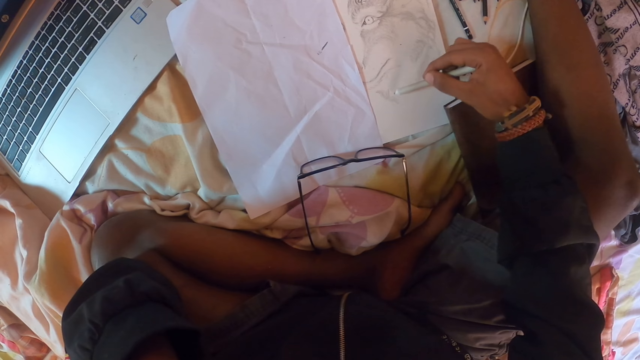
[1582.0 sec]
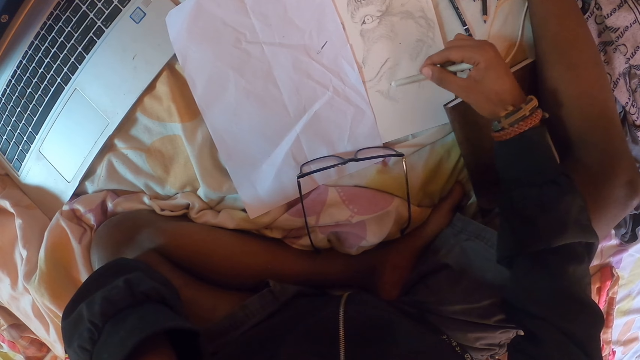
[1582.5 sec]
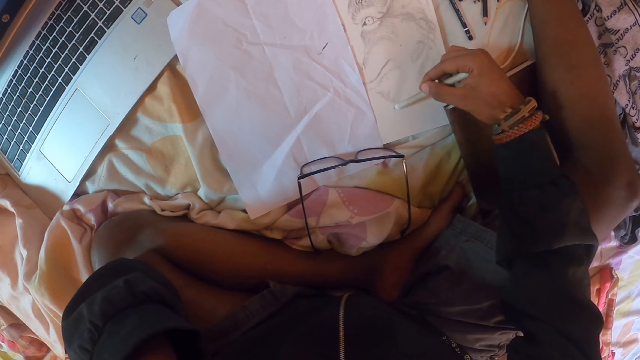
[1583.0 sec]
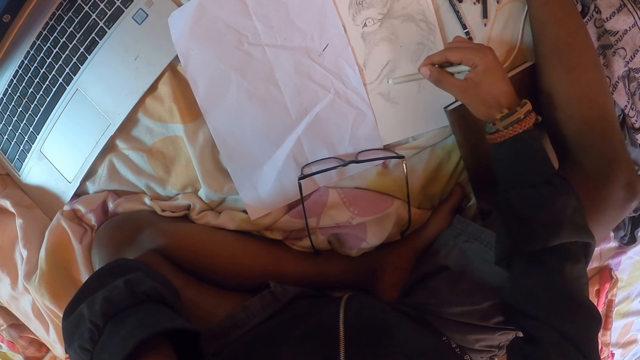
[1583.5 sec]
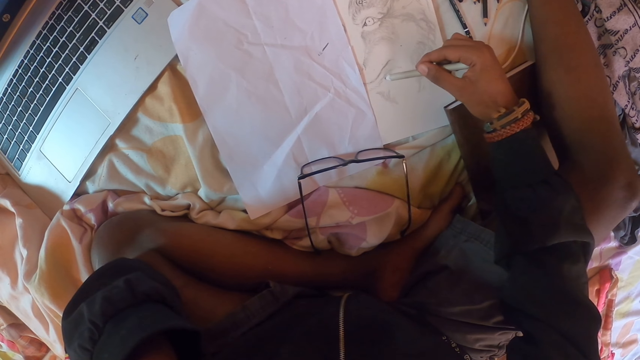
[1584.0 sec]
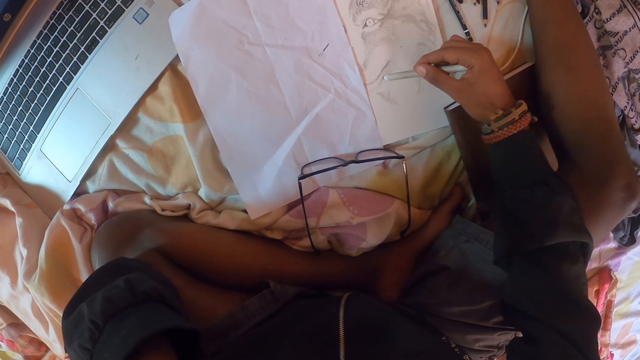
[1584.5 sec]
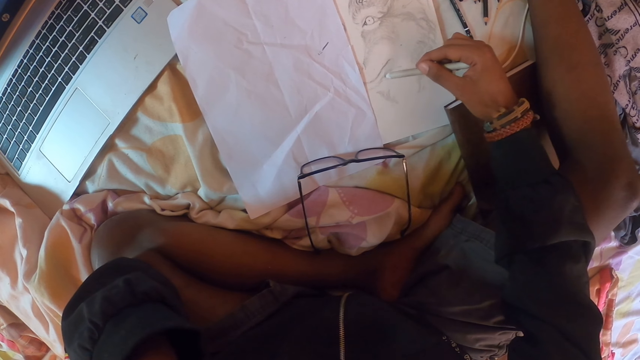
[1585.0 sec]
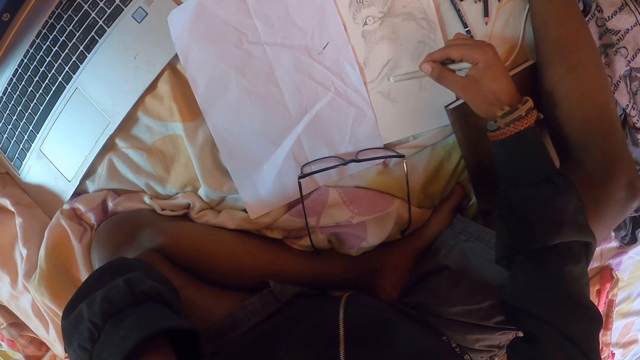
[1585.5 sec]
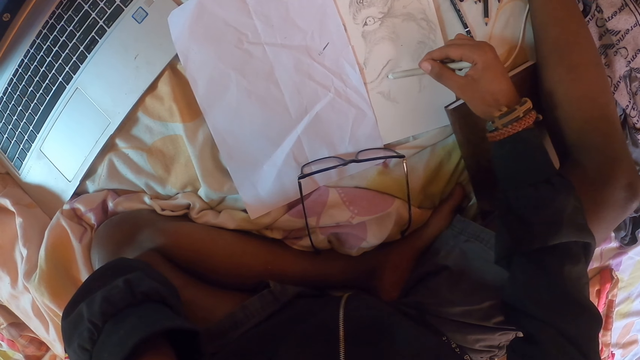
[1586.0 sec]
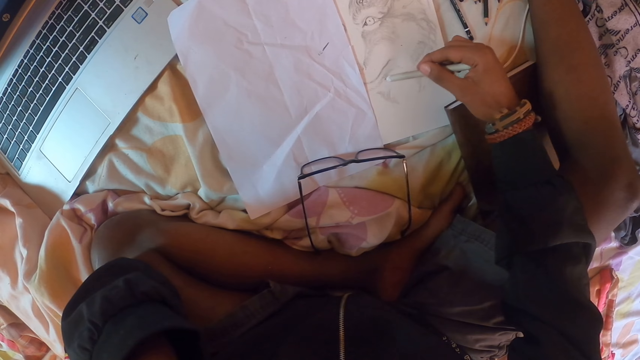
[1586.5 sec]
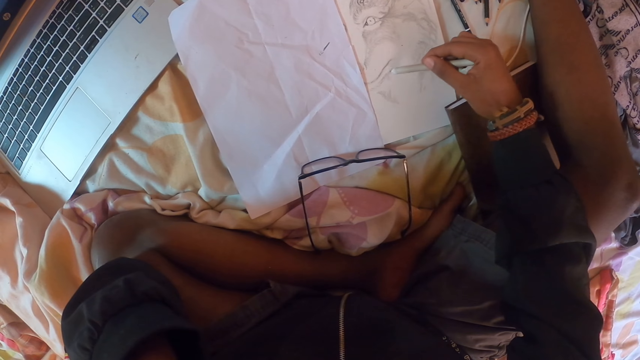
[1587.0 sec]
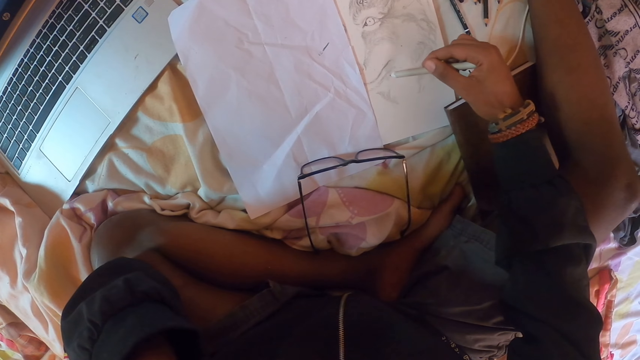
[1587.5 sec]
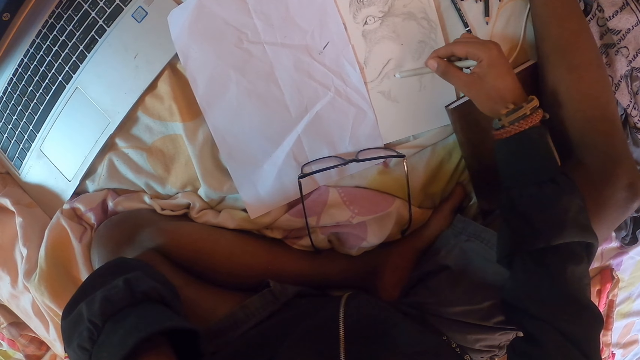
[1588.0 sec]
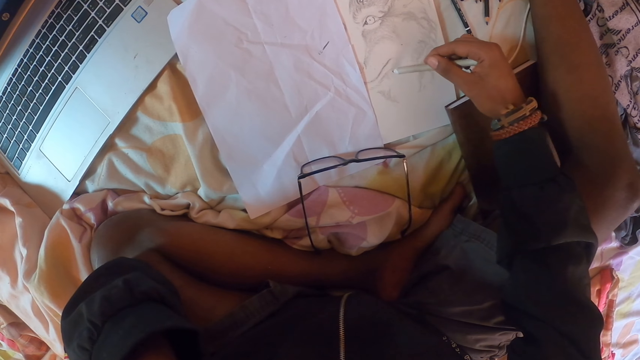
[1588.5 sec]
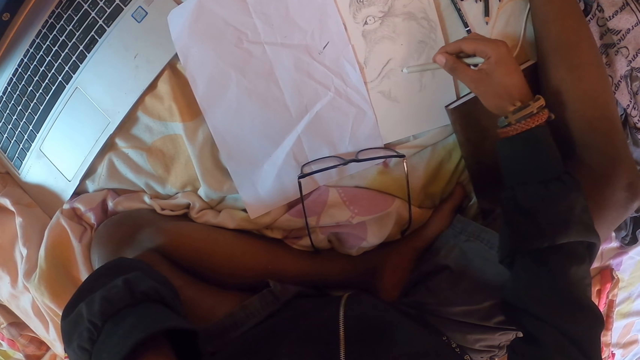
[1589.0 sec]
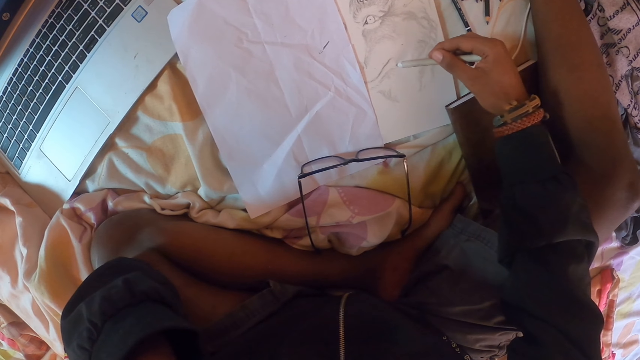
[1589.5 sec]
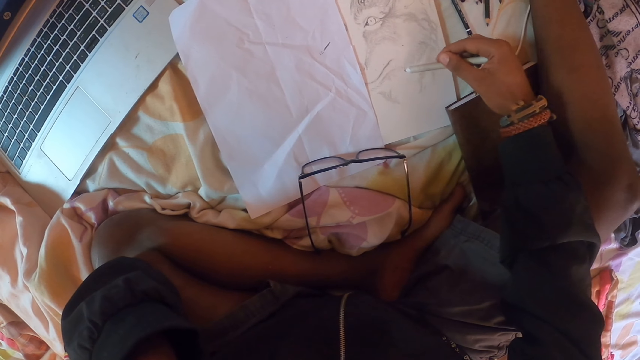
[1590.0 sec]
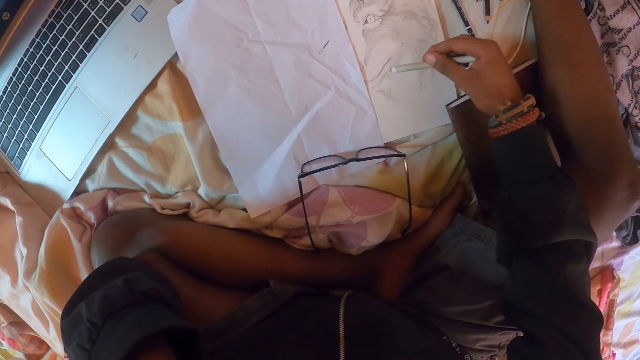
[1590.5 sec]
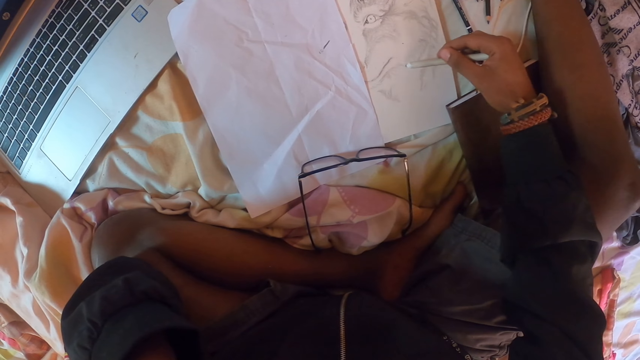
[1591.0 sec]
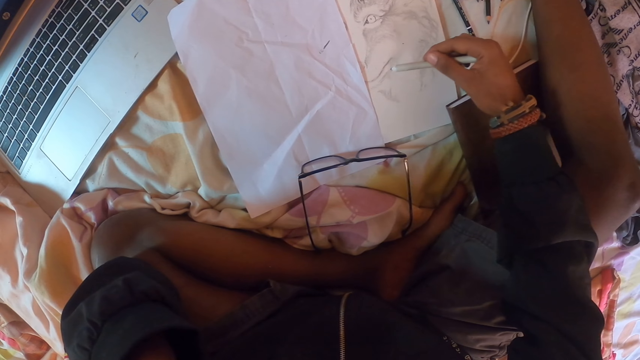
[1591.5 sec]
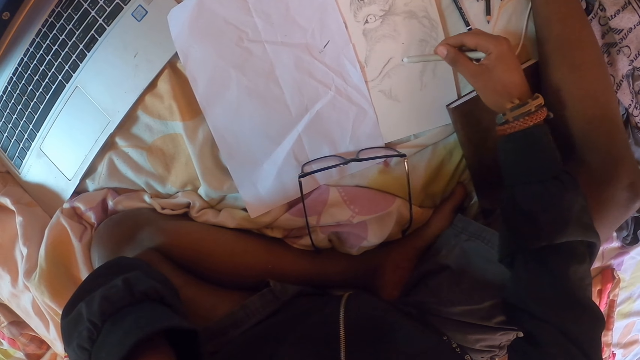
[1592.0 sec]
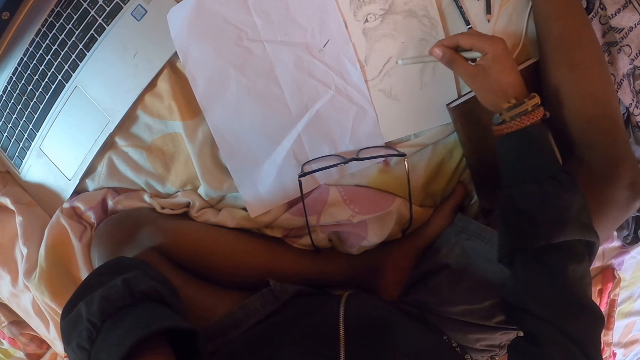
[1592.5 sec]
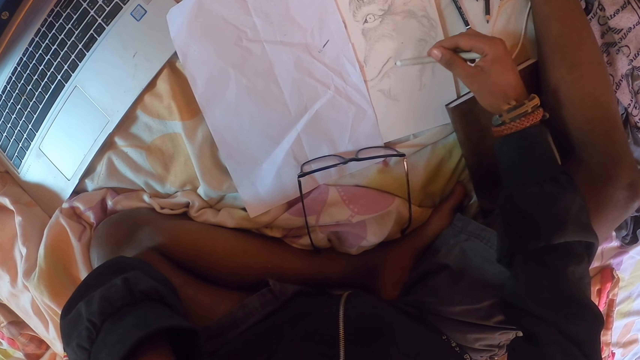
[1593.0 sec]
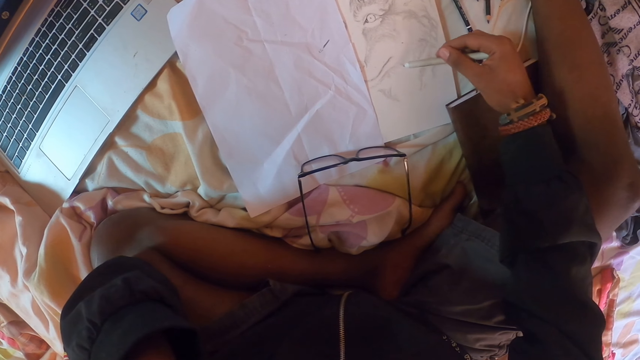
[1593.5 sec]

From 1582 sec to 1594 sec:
The camera wearer moves a pencil on a piece of paper. They draw on the piece of paper.

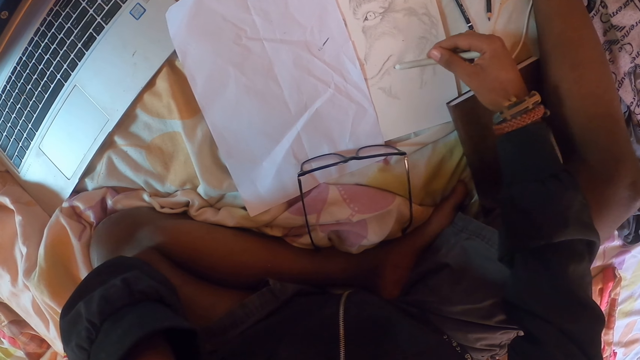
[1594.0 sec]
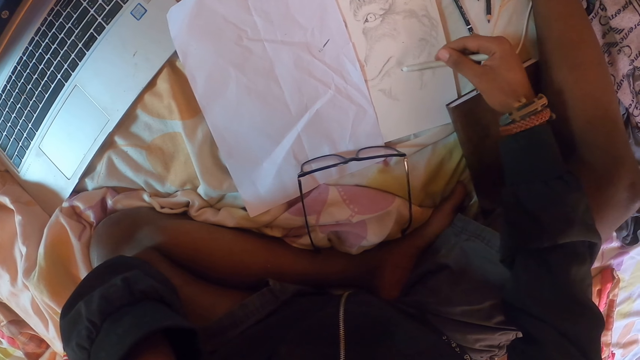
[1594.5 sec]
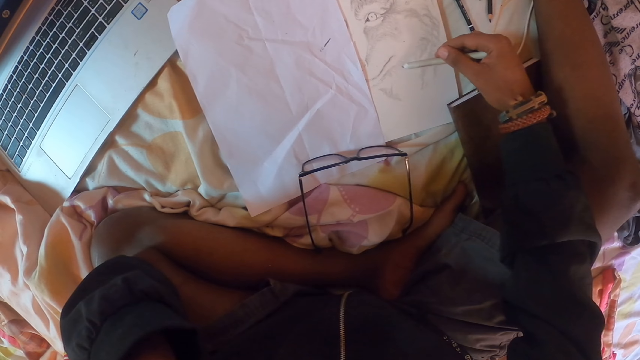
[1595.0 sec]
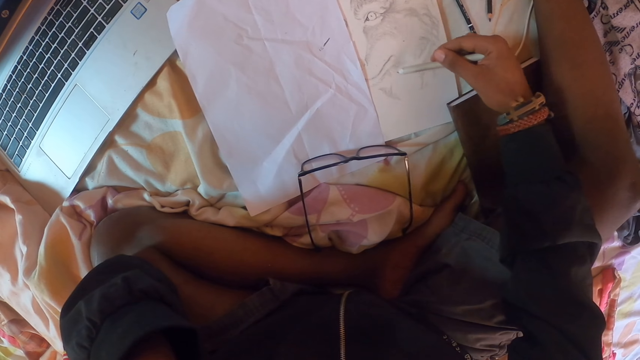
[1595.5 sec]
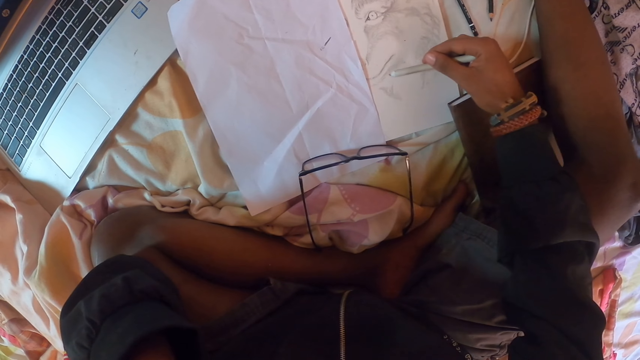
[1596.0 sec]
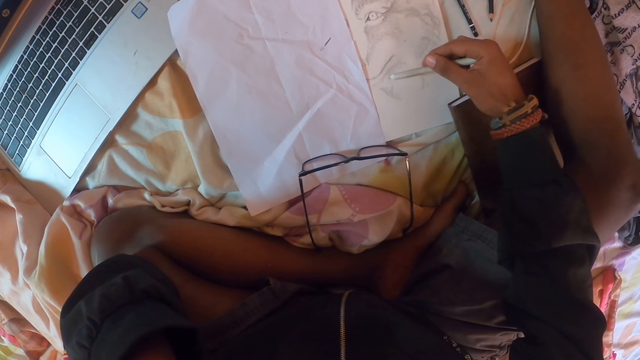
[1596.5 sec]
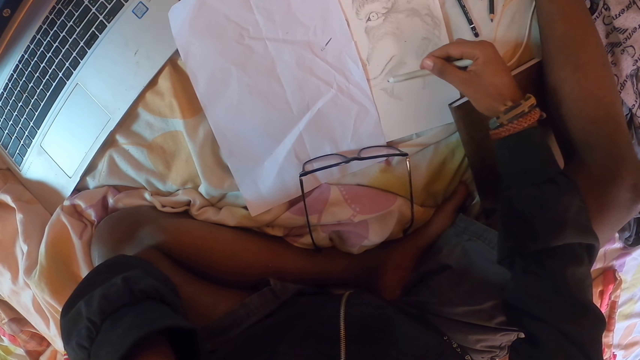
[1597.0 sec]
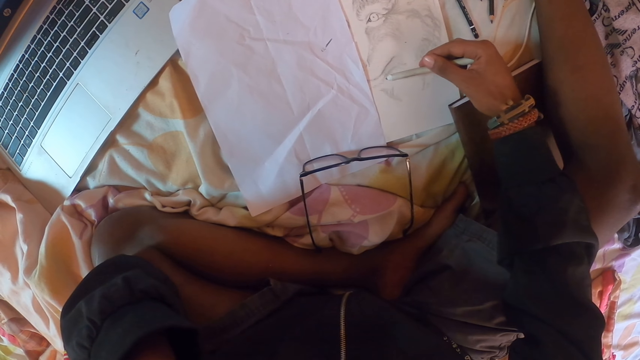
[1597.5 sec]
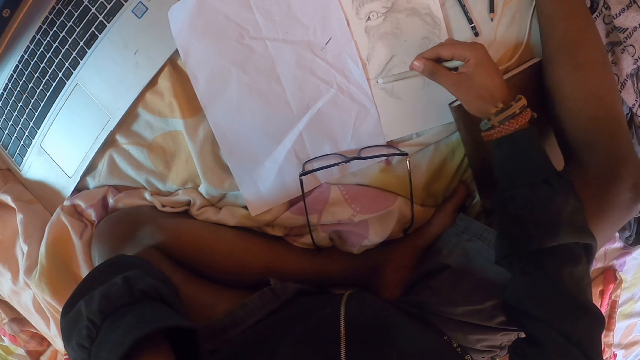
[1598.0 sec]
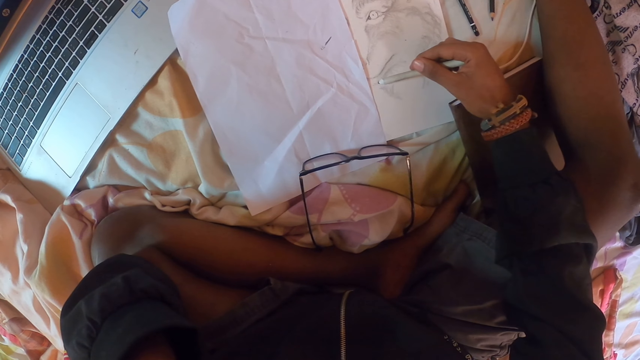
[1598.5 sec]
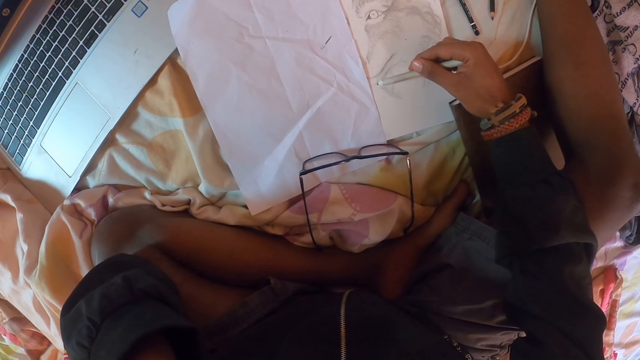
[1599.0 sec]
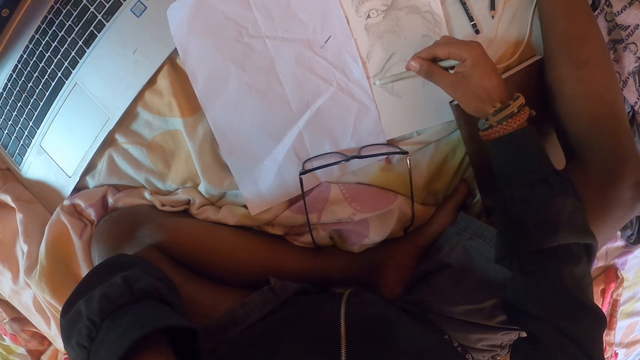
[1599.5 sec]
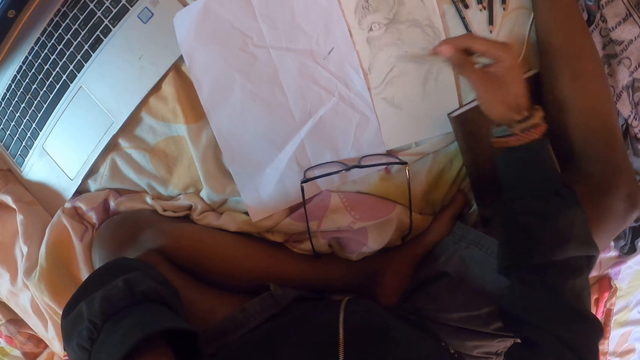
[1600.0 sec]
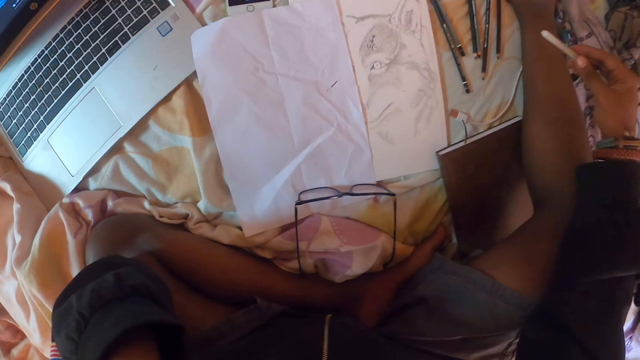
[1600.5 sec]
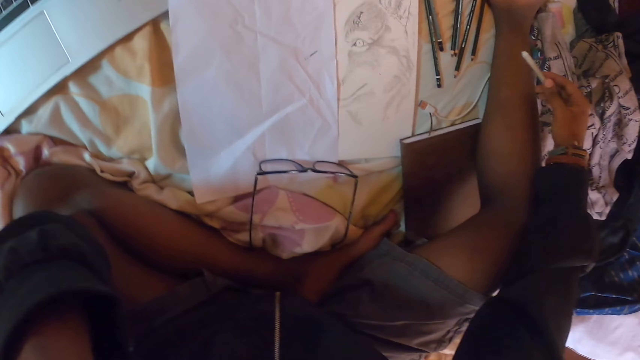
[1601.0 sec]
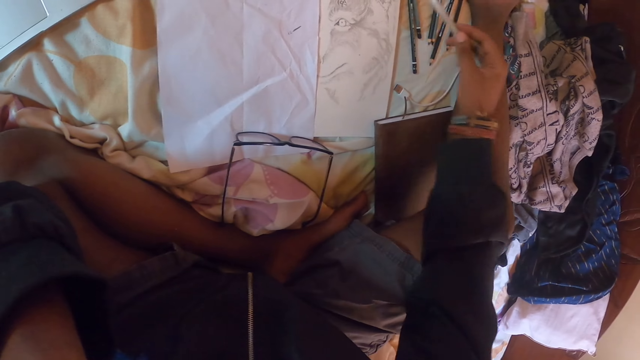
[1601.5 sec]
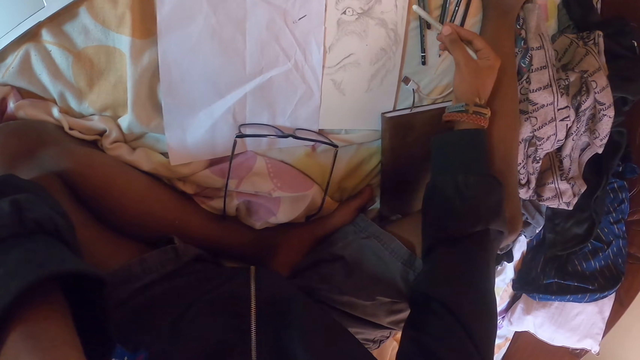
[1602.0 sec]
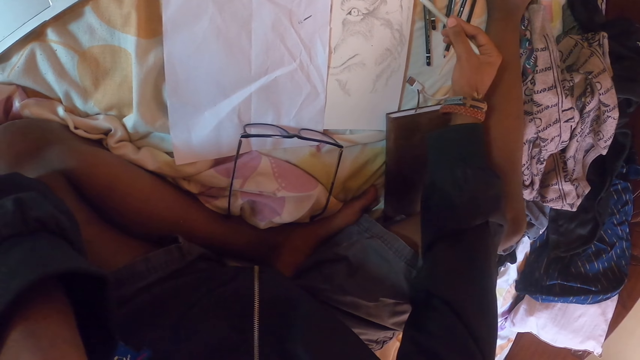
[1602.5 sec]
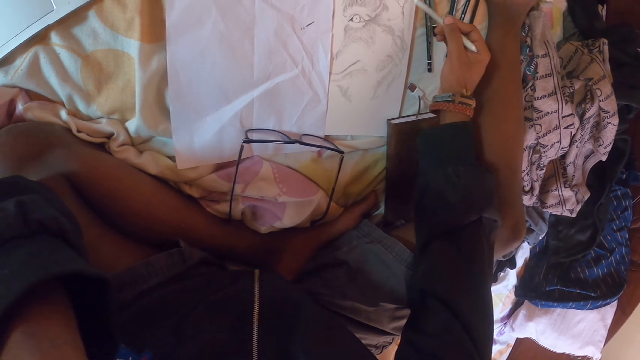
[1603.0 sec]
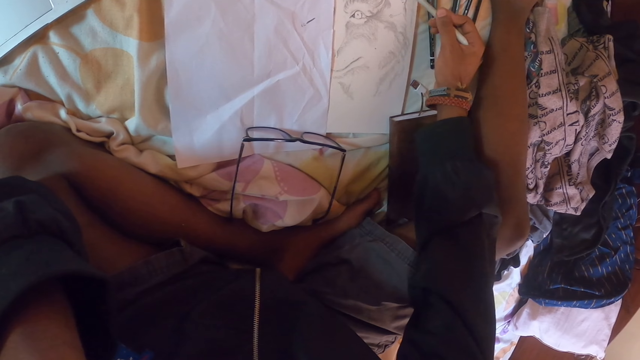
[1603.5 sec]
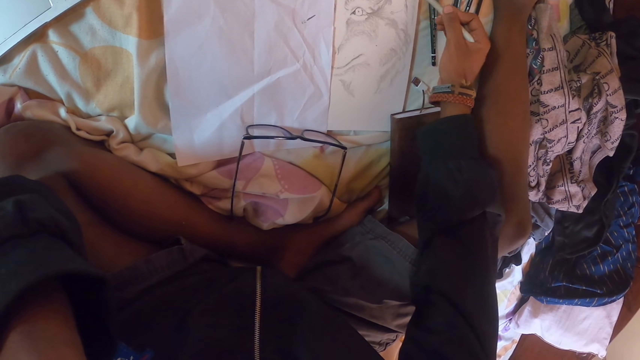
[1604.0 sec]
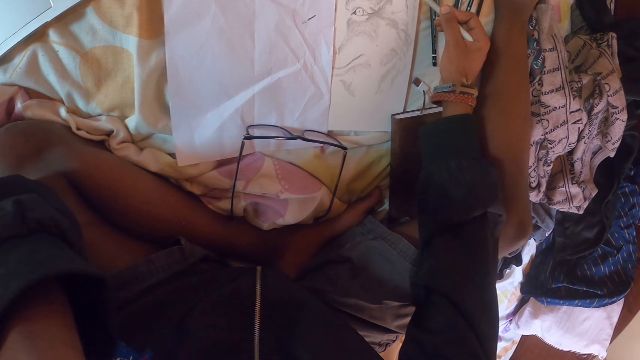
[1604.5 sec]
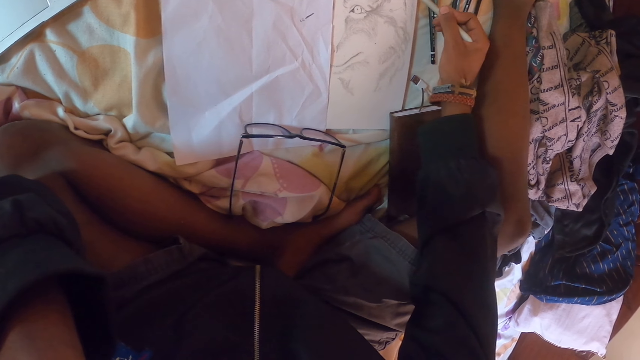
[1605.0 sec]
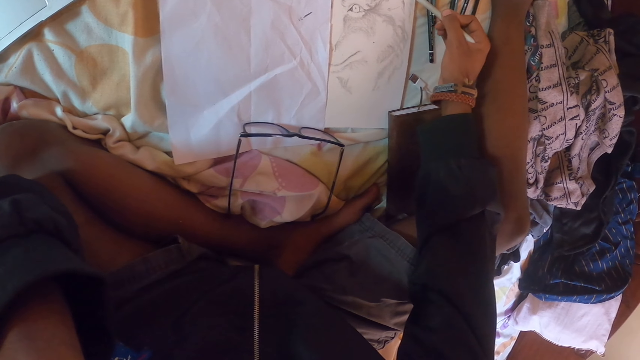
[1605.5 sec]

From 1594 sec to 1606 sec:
The camera wearer looks around a room. They draw on a piece of paper.
